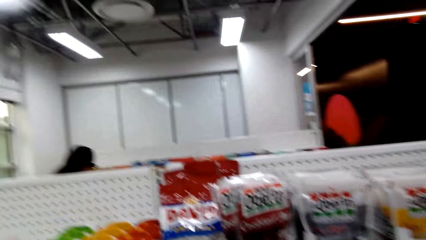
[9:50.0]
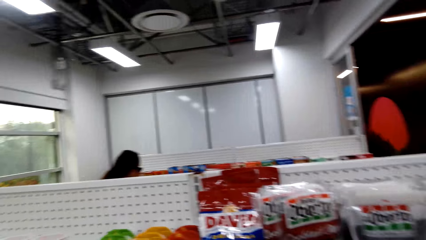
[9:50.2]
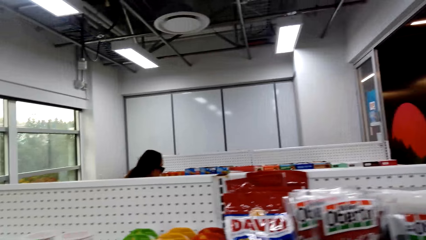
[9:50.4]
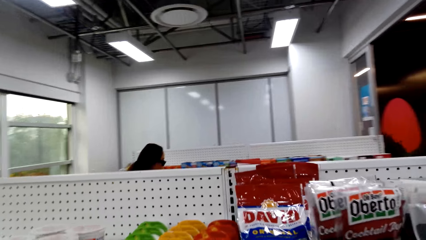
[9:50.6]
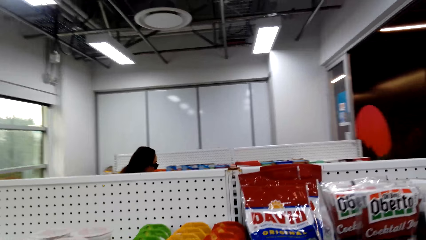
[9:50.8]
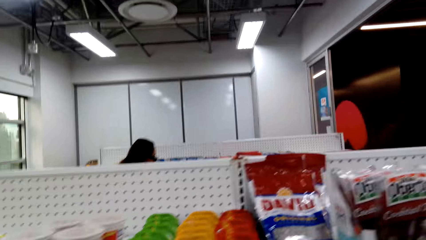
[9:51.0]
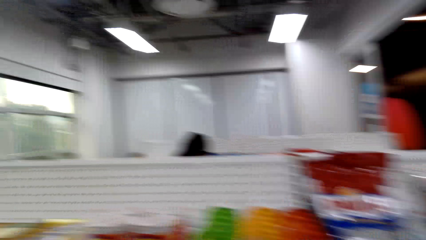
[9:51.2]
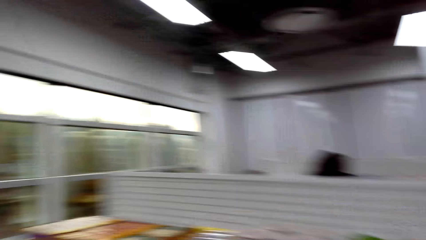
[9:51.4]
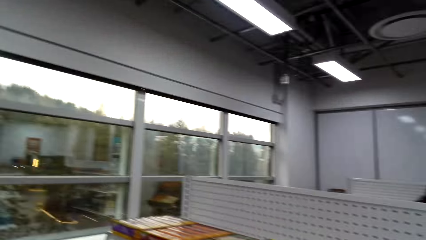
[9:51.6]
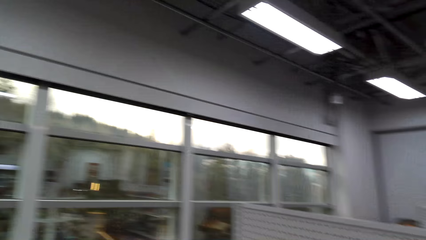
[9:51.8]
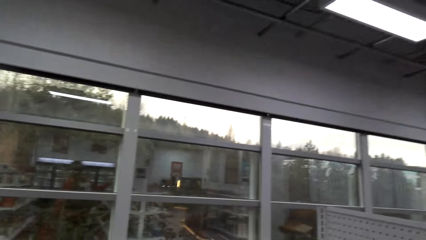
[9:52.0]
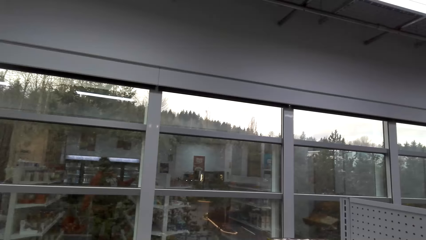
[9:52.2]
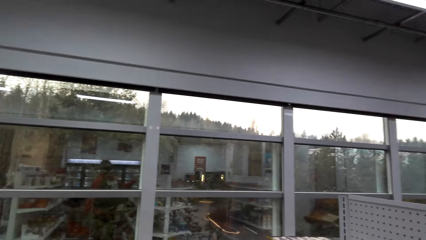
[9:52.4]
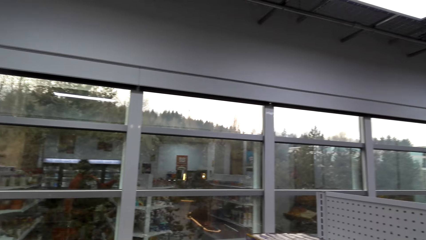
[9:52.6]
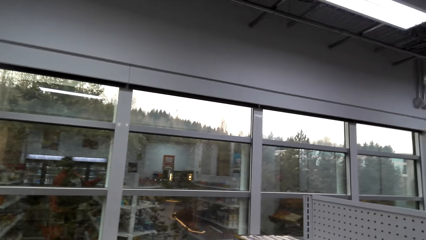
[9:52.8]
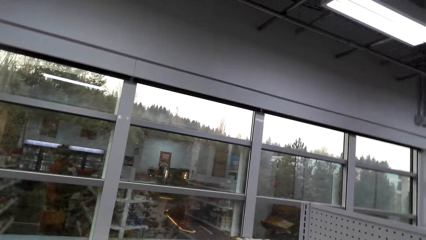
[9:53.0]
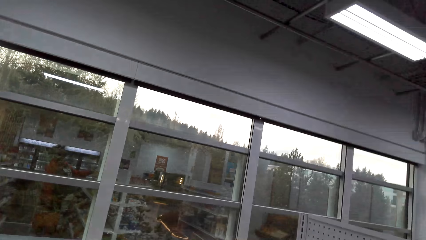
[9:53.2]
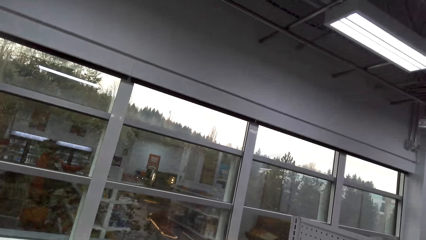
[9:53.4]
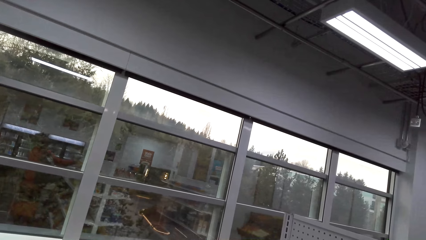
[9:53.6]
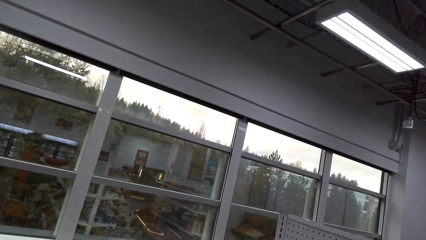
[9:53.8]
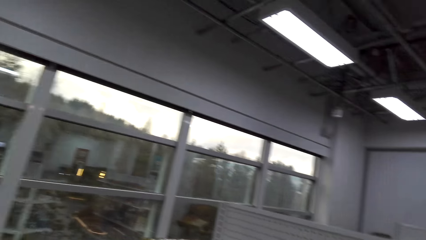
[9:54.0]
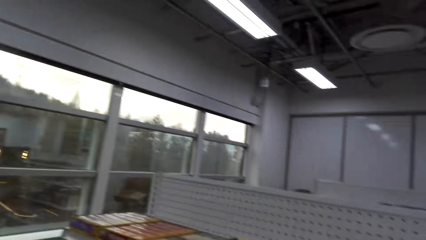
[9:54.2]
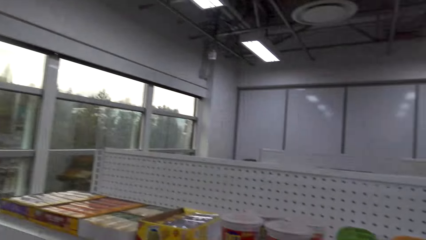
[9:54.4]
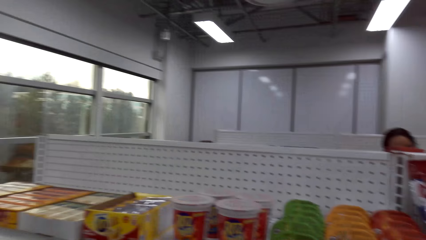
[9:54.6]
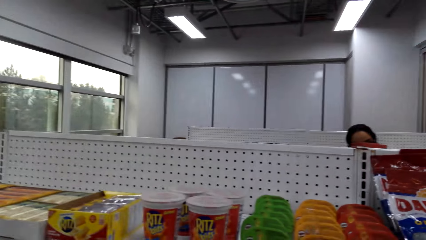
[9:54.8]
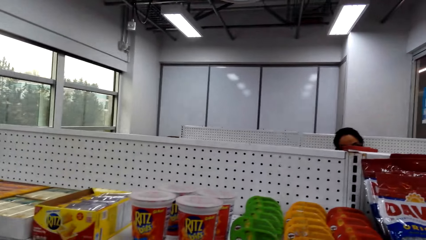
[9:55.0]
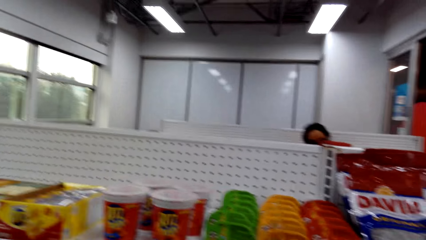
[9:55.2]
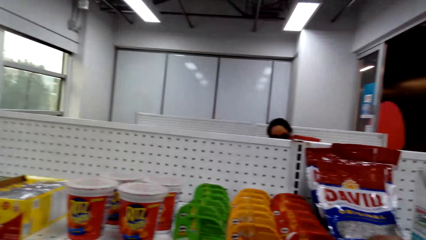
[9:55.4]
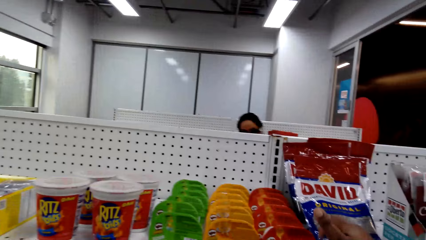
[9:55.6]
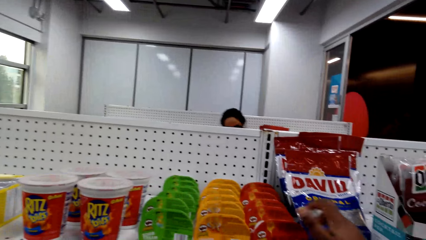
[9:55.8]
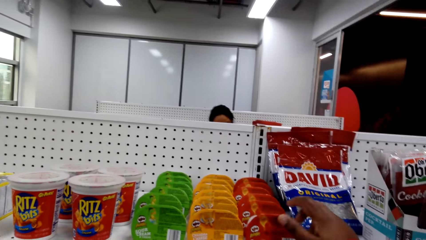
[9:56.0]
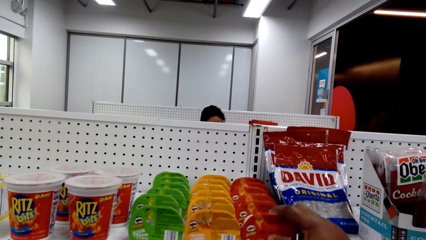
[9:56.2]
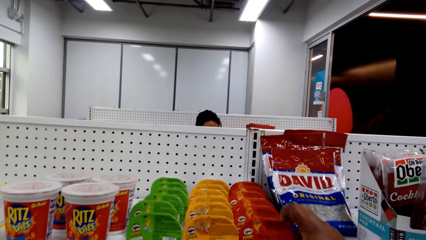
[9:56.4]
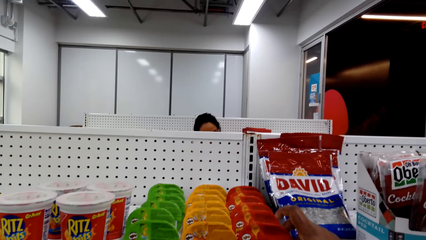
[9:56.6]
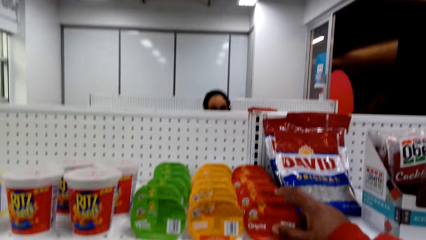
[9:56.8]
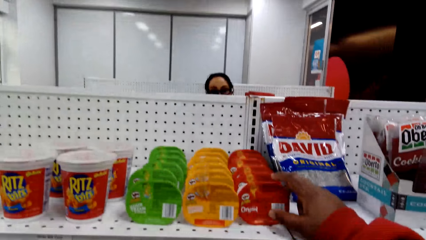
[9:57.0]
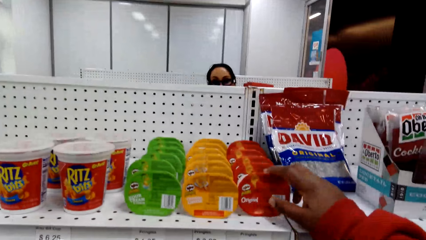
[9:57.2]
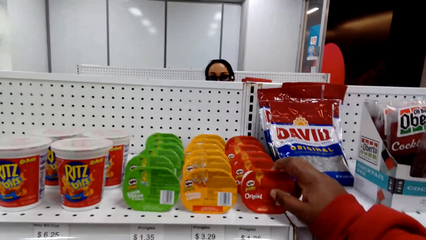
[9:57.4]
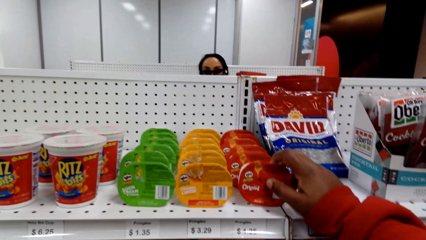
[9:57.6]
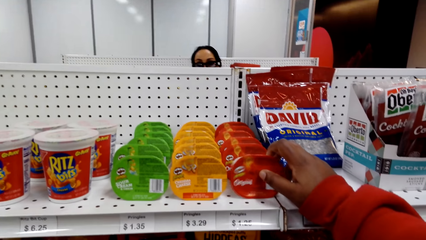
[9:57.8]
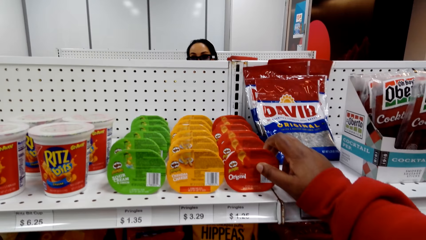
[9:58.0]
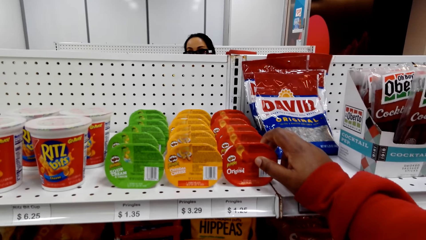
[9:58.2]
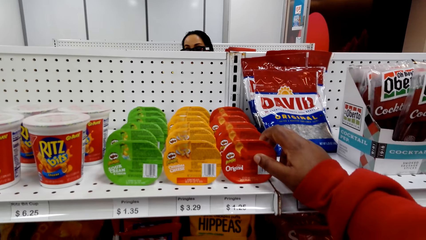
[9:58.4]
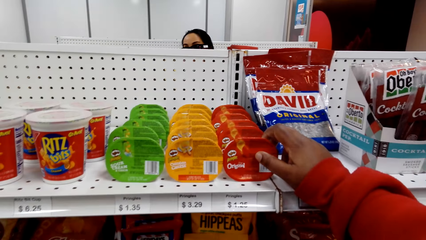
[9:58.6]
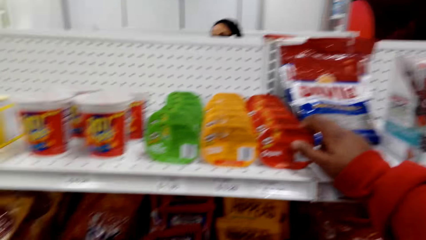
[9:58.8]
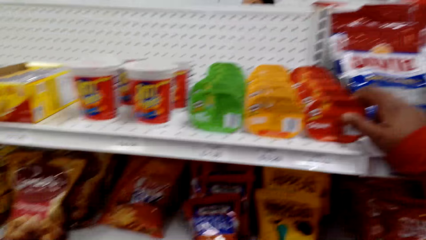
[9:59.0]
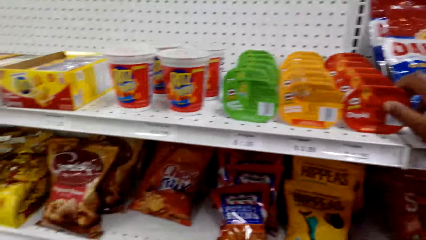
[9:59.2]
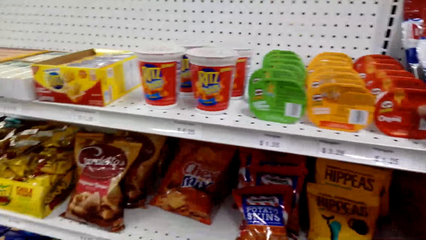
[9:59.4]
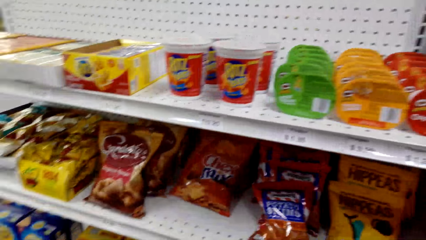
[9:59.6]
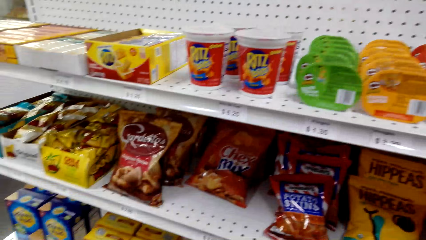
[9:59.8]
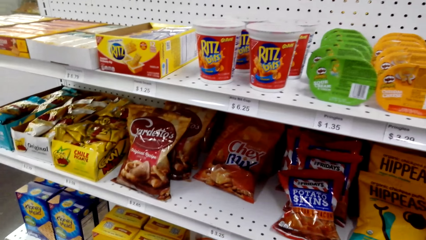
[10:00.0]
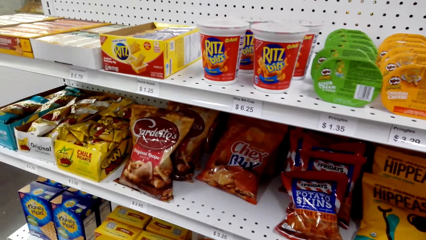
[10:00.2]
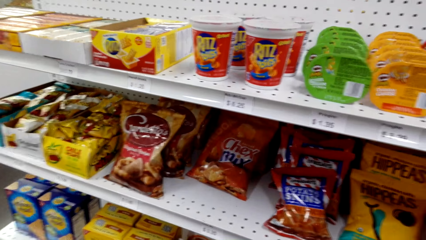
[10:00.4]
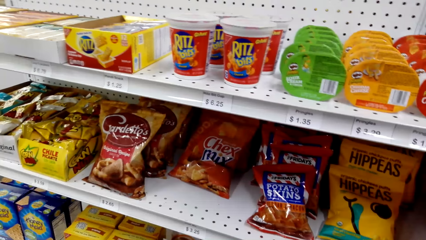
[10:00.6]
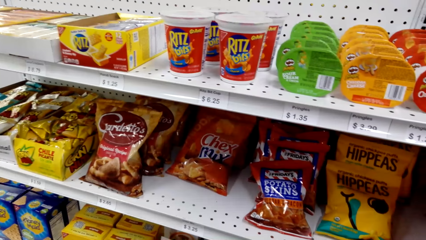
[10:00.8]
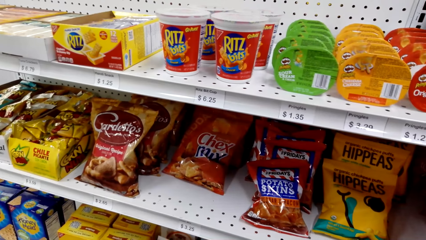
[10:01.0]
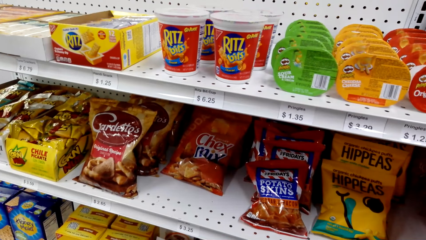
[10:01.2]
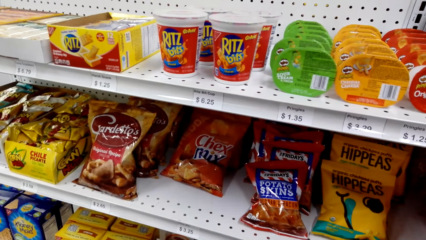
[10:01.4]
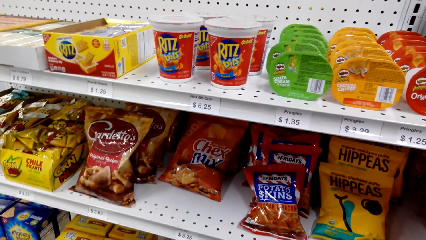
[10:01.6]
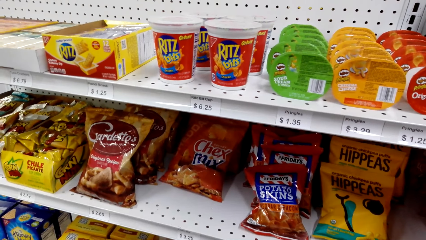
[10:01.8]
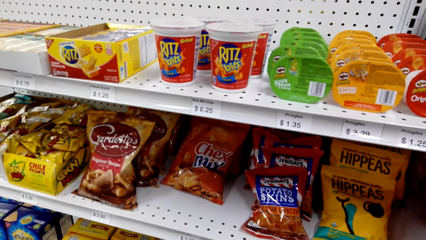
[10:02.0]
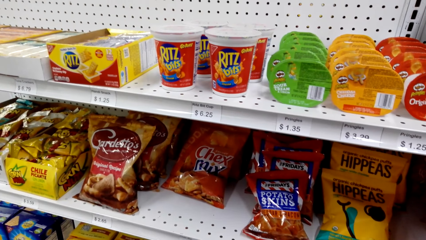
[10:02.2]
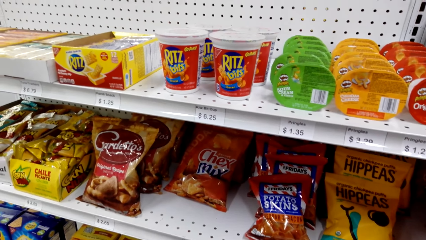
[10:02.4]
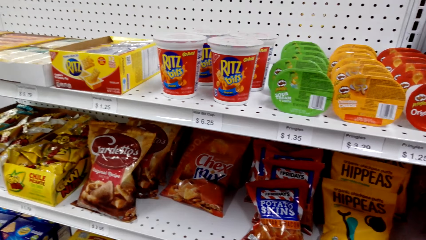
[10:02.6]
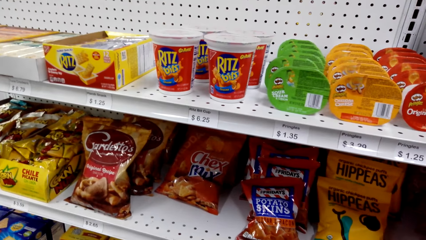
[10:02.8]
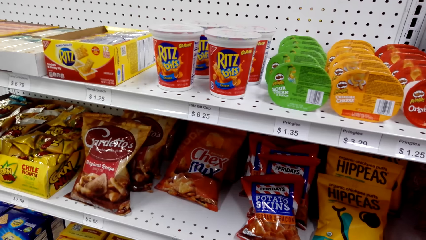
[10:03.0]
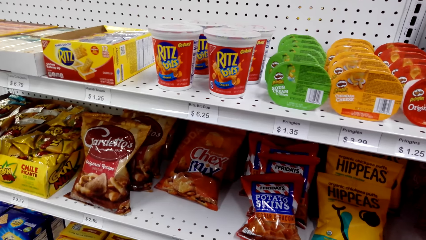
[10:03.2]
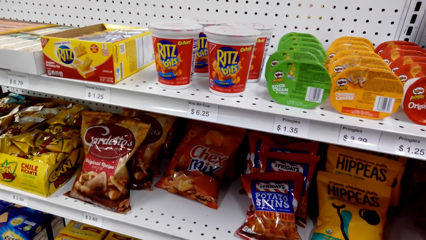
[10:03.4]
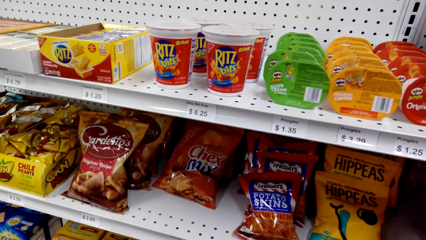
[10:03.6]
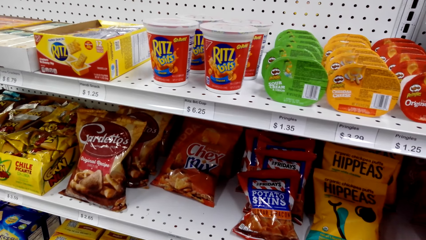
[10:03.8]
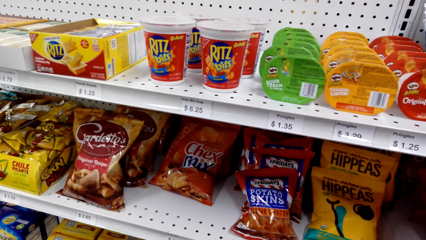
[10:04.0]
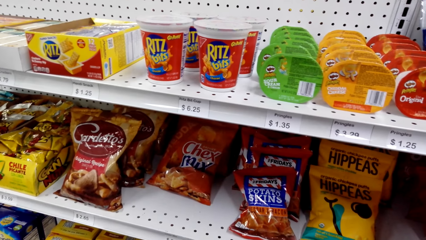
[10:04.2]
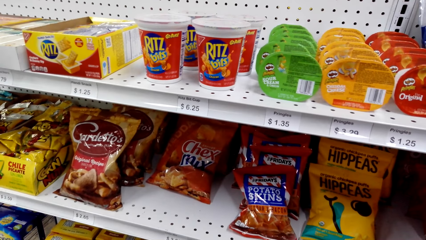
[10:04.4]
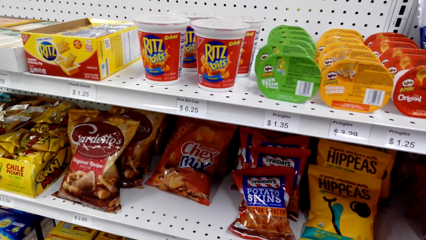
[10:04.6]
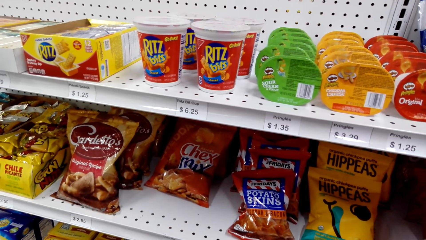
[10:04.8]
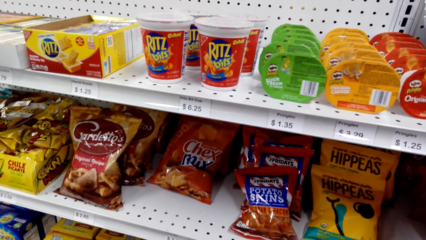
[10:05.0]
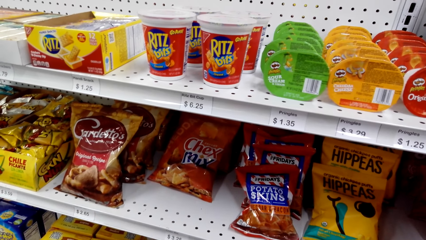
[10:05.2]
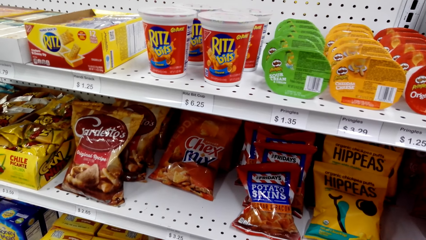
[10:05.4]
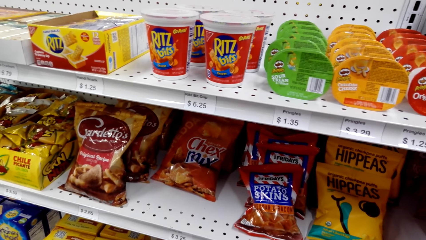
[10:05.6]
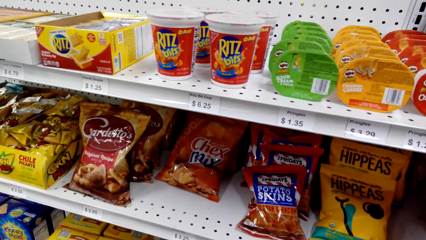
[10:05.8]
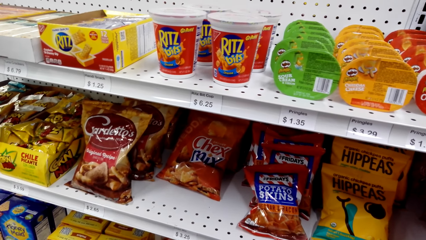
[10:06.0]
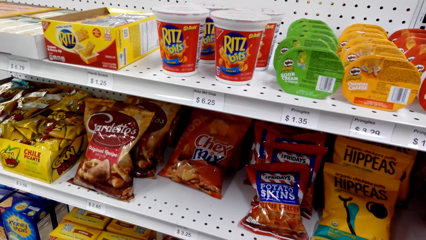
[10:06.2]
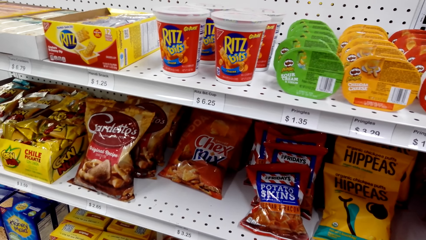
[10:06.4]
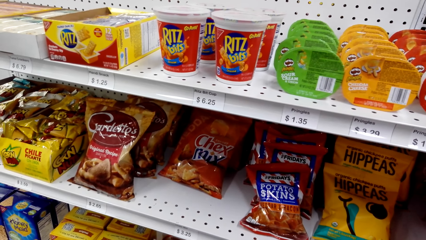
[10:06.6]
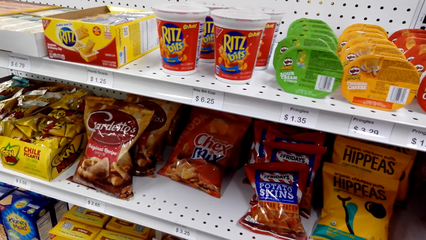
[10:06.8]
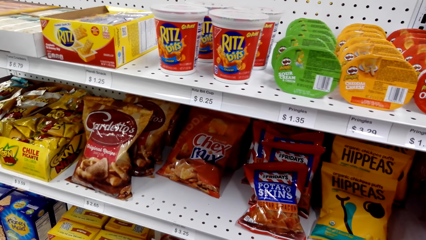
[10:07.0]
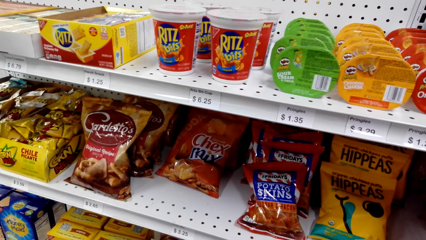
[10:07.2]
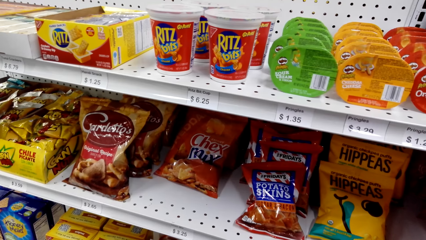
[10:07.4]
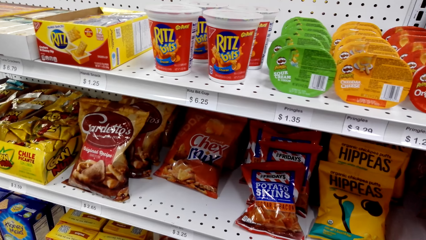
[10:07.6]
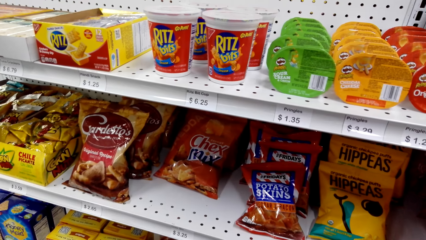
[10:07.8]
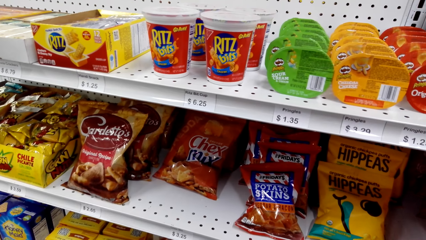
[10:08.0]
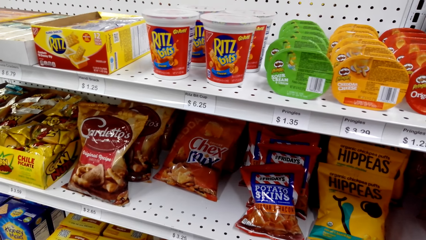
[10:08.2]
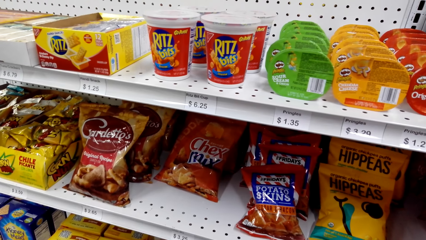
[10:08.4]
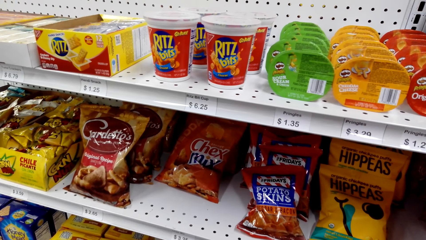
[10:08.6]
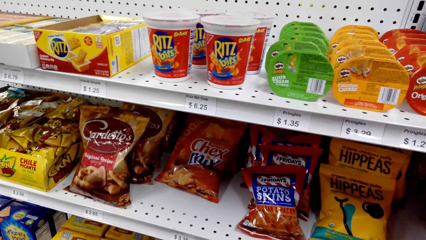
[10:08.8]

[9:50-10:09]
The camera wearer moves around the mall. They look at something. They touch something on the shelf. They look around. They stare at the items on the shelf.
